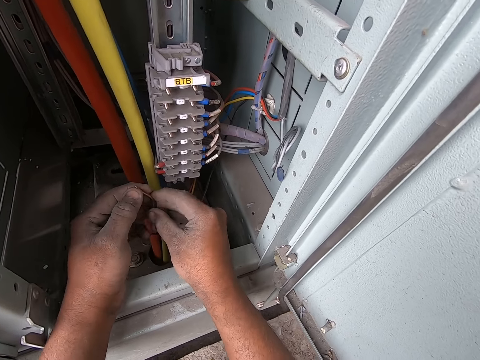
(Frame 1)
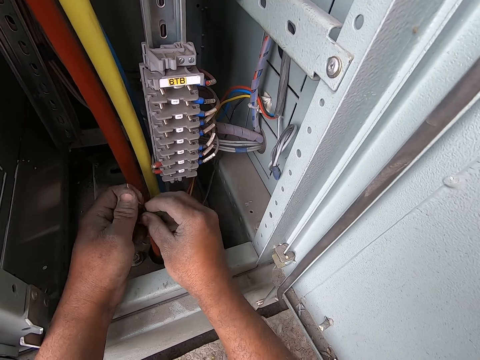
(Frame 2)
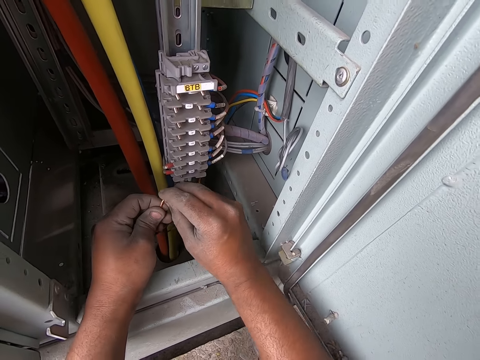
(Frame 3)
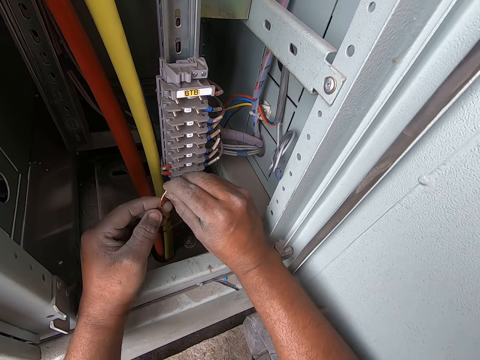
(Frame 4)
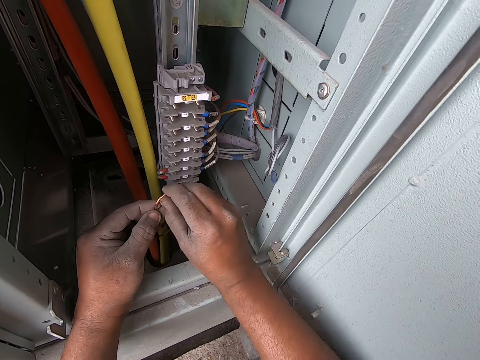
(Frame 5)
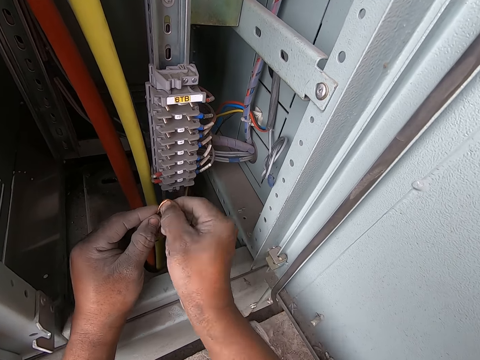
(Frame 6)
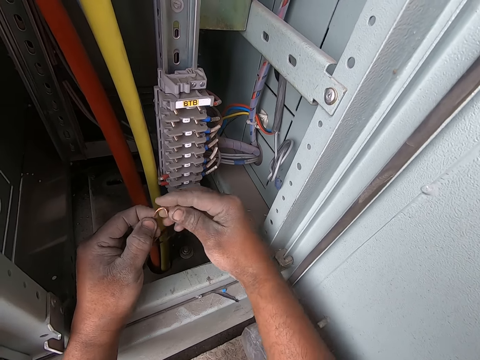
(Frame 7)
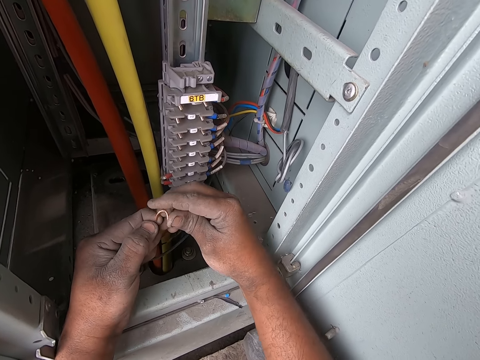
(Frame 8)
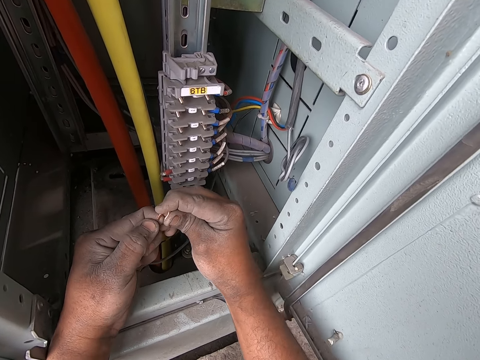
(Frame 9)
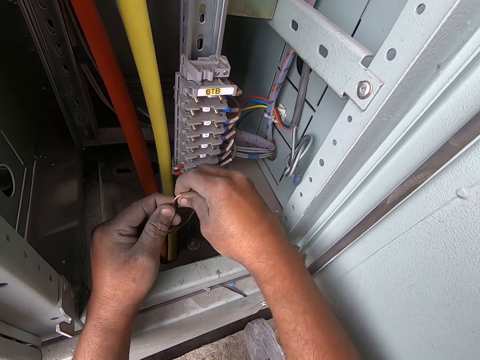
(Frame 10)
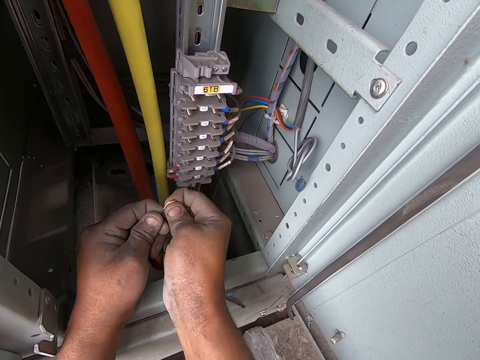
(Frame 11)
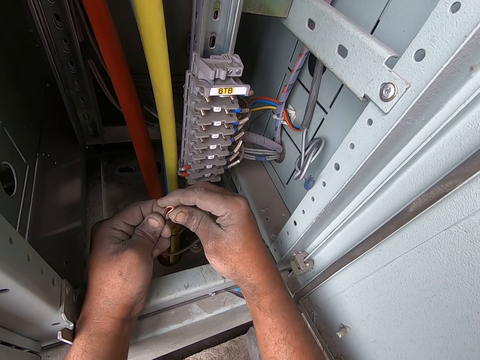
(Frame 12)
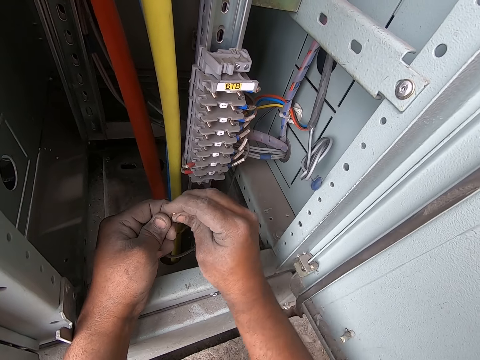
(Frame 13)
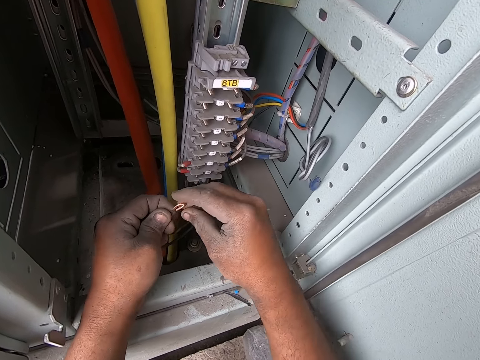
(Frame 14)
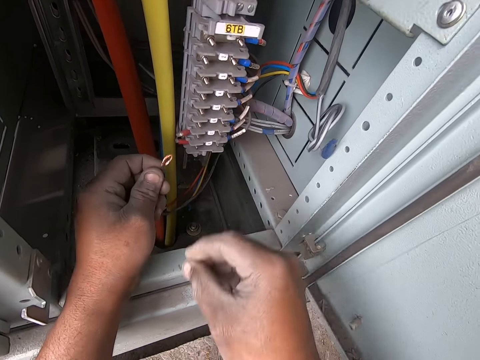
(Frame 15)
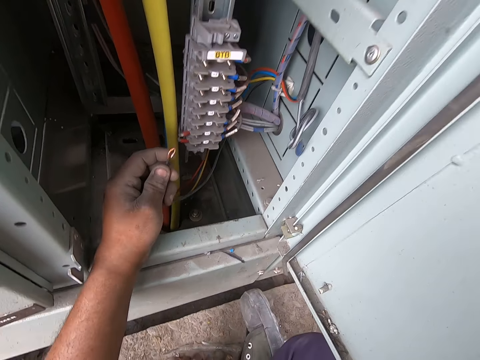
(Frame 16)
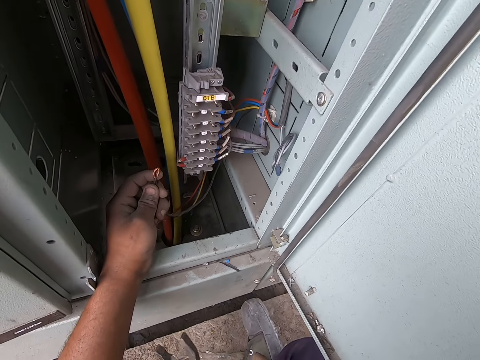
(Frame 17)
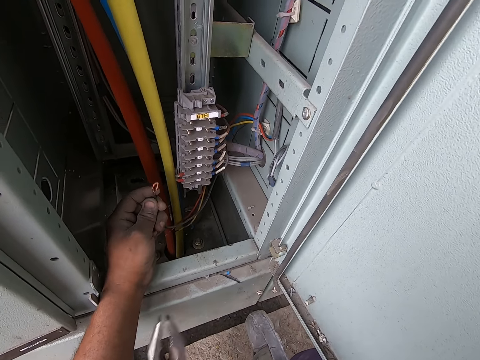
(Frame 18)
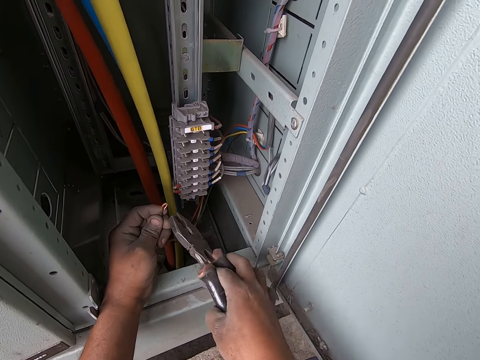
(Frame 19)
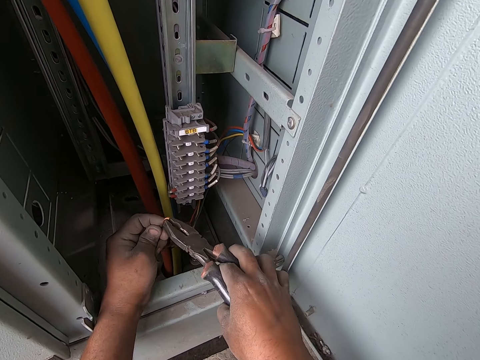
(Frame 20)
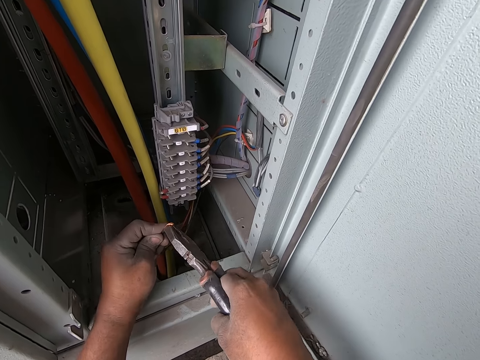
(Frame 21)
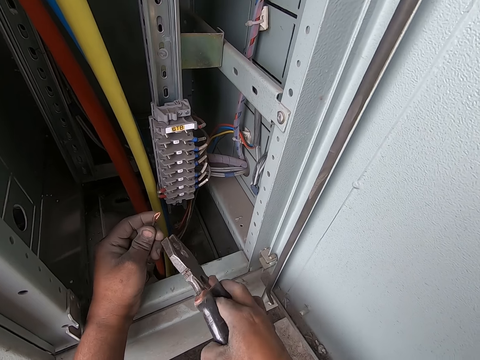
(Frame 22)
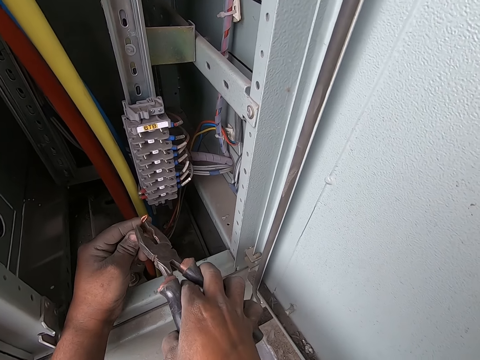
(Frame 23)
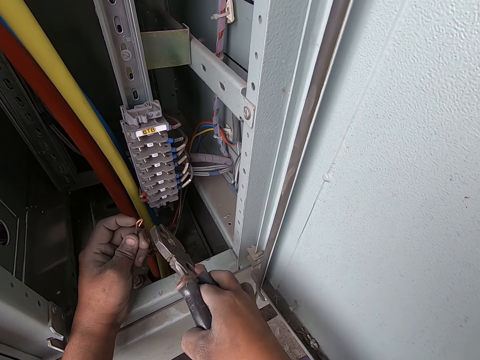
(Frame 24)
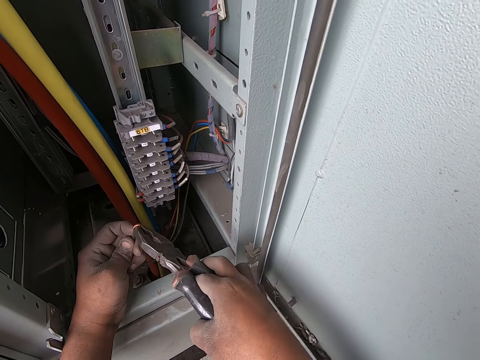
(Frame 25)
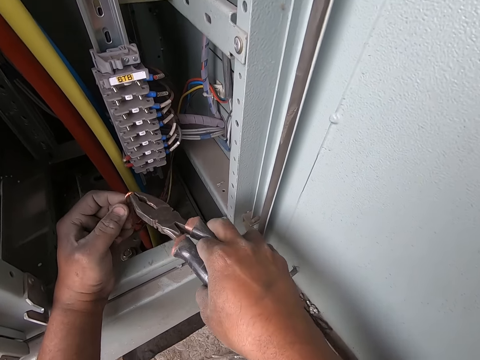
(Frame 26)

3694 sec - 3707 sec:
The camera wearer bends the conductor in the black cable with his left hand. He bends the conductor in the black cable with his right hand. He takes the pliers from the floor with his right hand and cuts the wire while talking. He bends the conductor in the black cable with the pliers in his right hand.

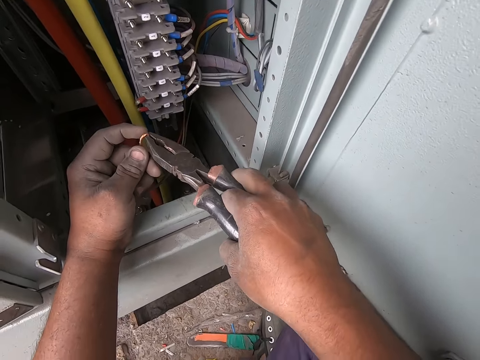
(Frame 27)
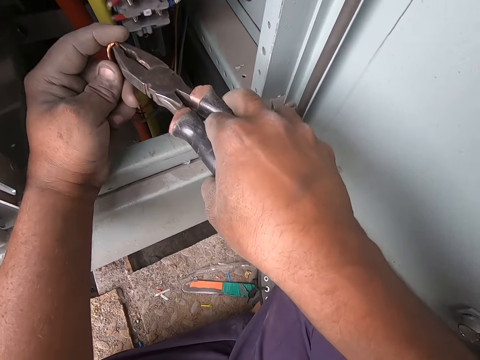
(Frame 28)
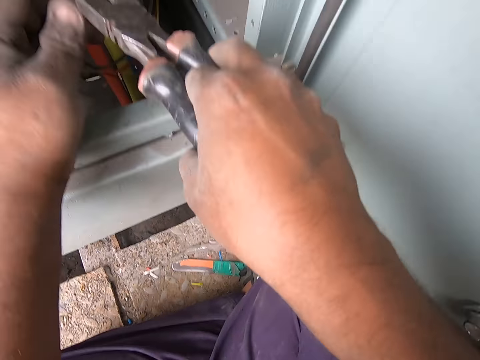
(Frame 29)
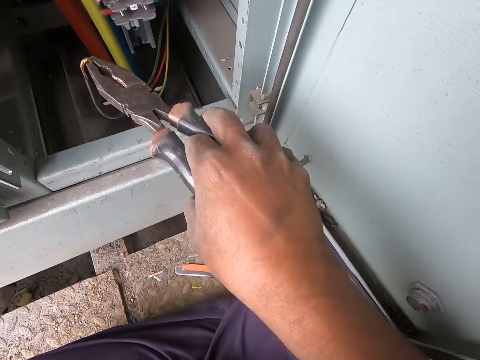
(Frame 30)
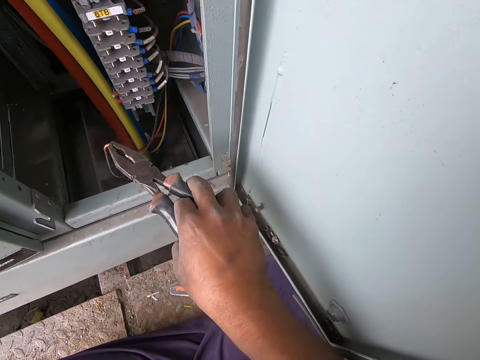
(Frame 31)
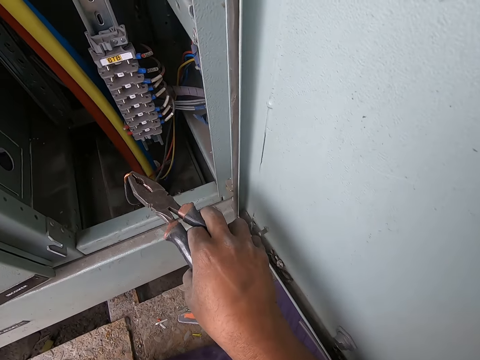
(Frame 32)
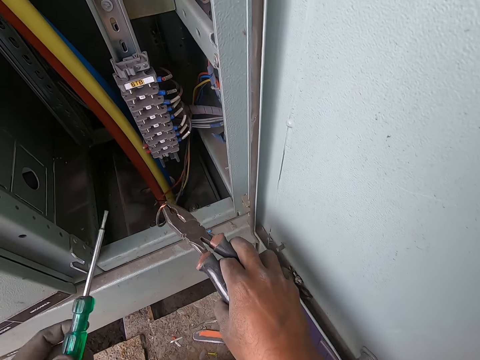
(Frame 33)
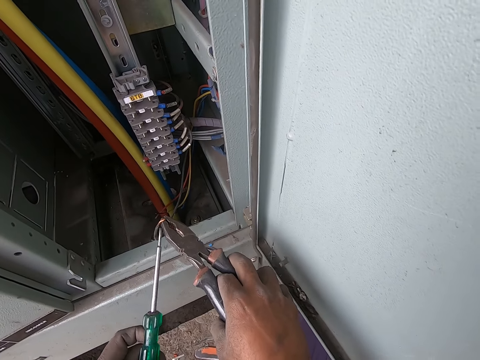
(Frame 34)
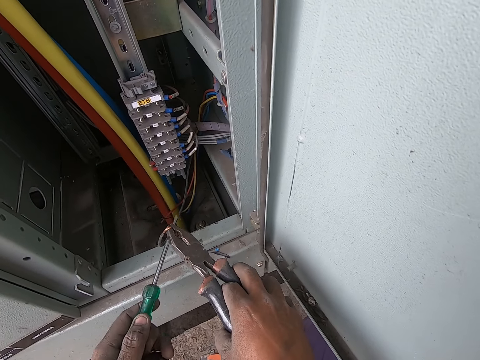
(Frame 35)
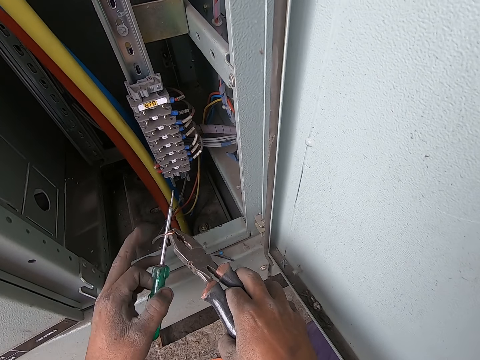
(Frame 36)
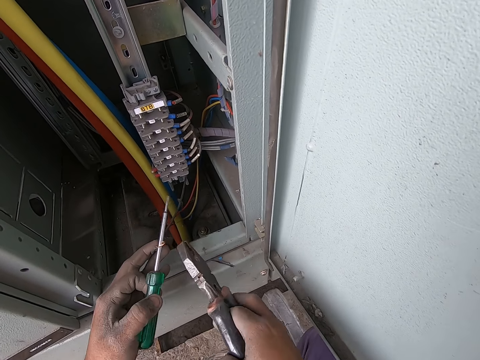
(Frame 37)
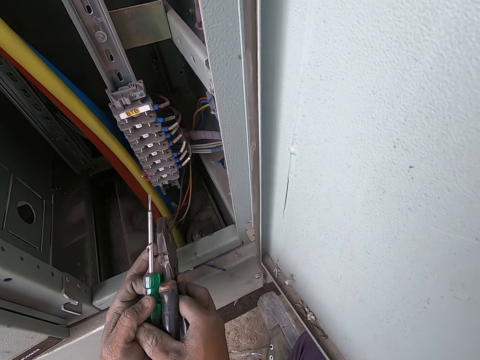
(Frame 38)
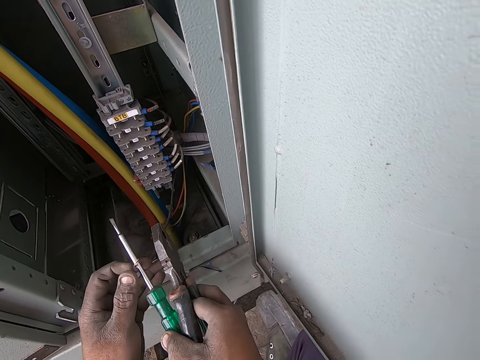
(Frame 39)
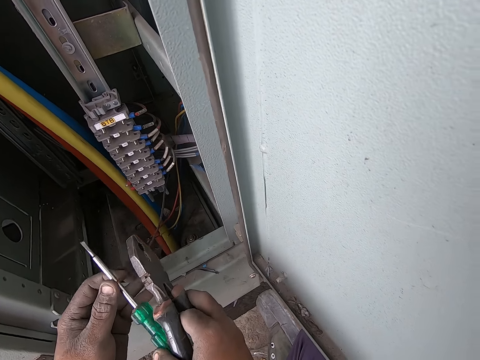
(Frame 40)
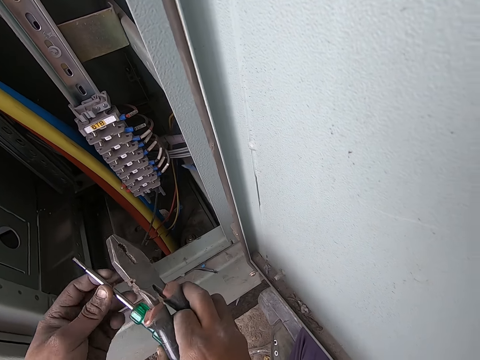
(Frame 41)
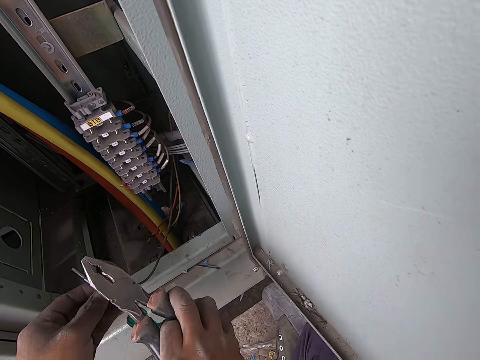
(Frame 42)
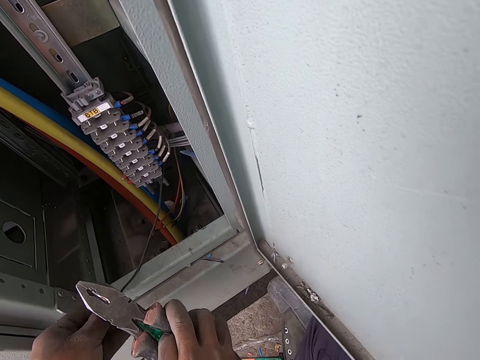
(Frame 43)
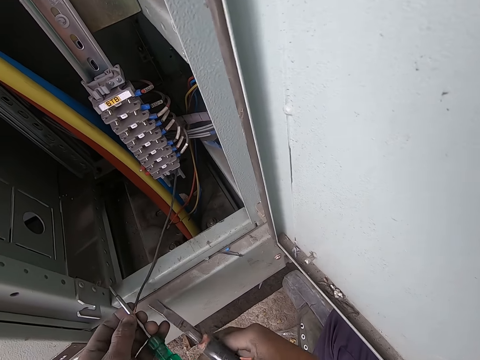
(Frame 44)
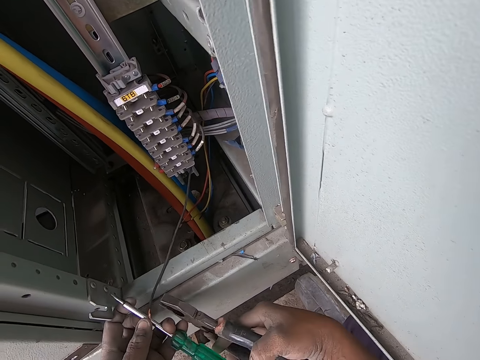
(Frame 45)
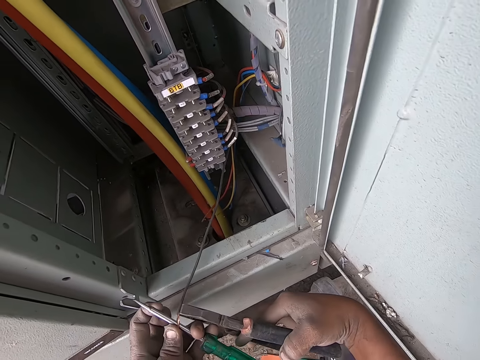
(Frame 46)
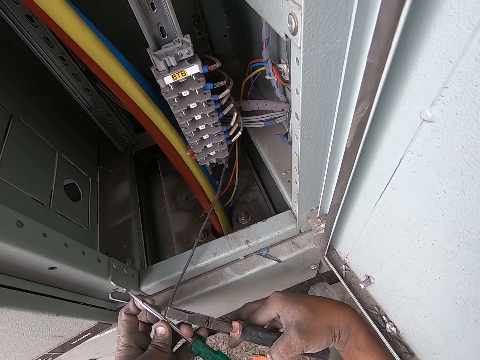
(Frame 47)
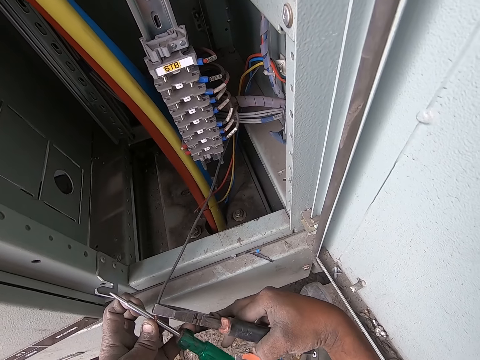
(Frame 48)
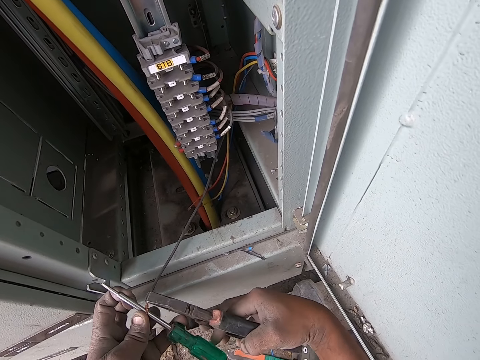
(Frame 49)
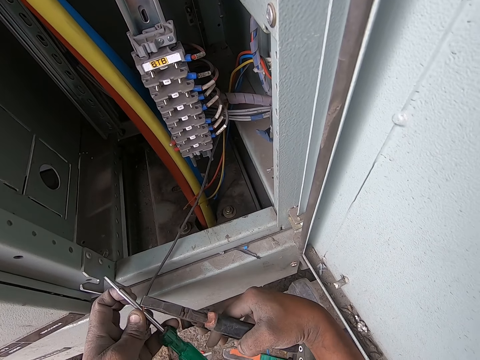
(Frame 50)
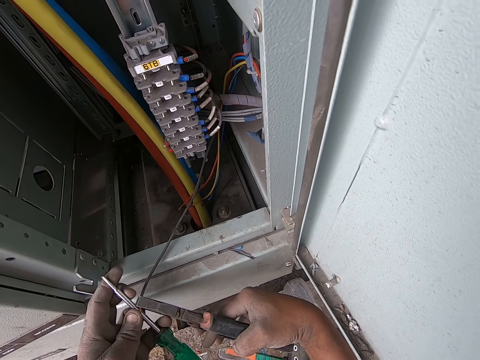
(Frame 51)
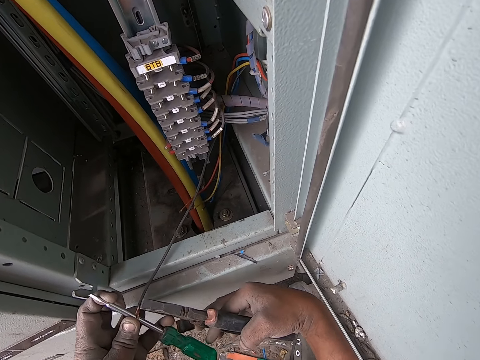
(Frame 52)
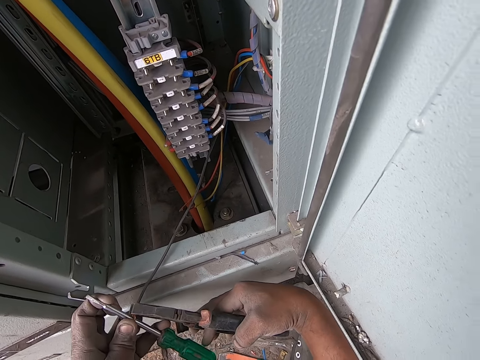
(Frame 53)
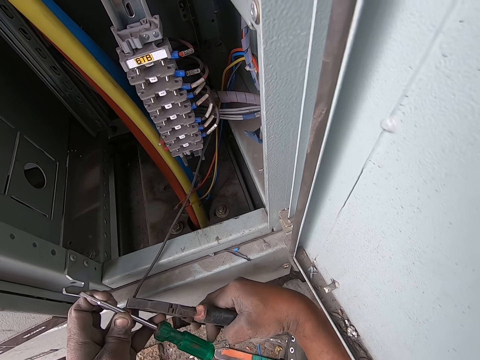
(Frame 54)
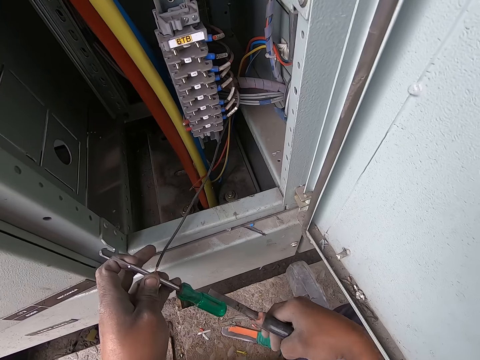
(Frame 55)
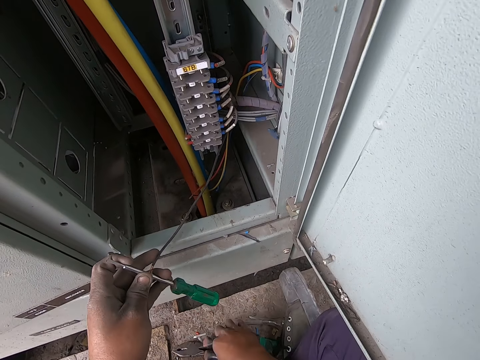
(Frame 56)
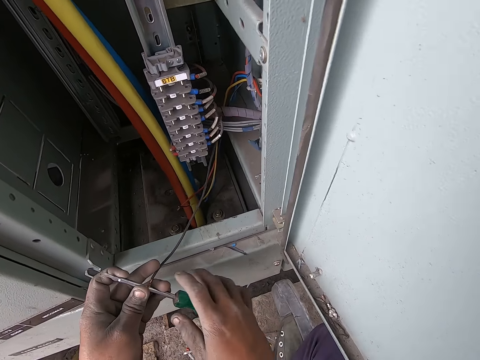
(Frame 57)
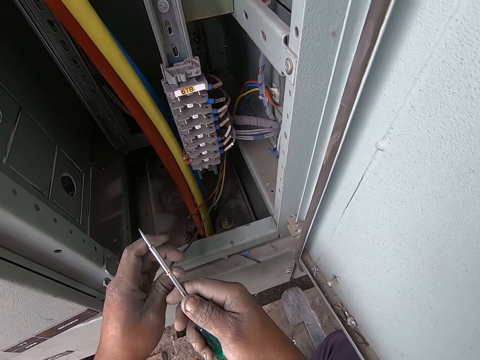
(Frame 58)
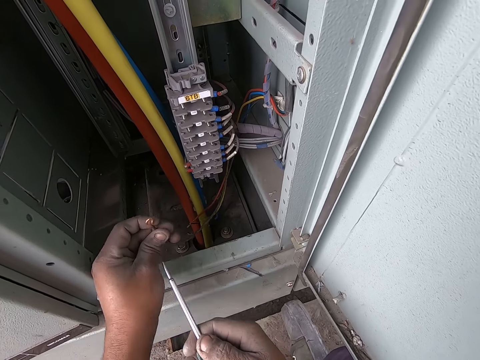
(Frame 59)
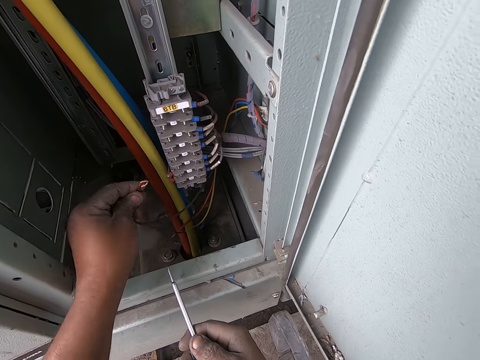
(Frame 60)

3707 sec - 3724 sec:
The camera wearer holds a screwdriver in his left hand. He uses the screwdriver with the pliers on the wire. He hooks the bent conductor in the black cable on the screwdriver with the pliers in his right hand. He holds the black cable in his left hand. He passes the screwdriver to his right hand with his left hand. He holds the conductor of the black cable in his left hand. He holds the screwdriver in his left hand. He presses the black cable with the pliers in his right hand. He places the pliers on the floor with his right hand. He passes the screwdriver to his right hand with his left hand. He removes the conductor in the black cable from the screwdriver with his left hand.
